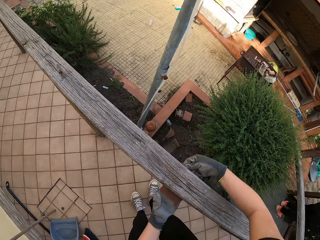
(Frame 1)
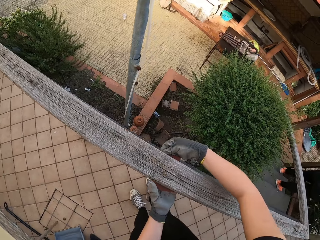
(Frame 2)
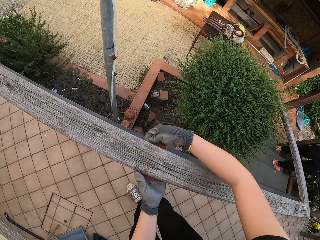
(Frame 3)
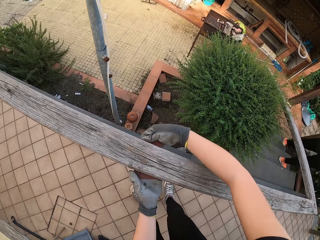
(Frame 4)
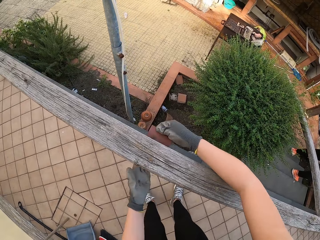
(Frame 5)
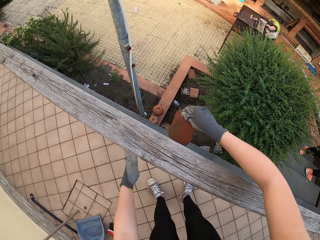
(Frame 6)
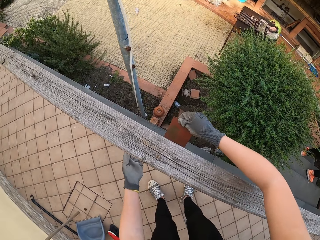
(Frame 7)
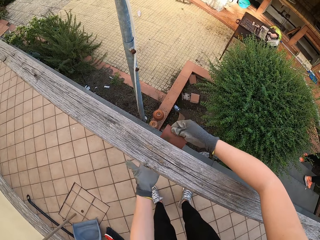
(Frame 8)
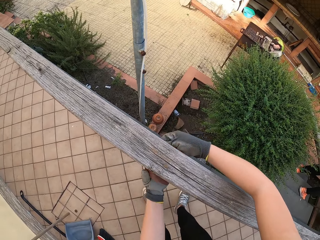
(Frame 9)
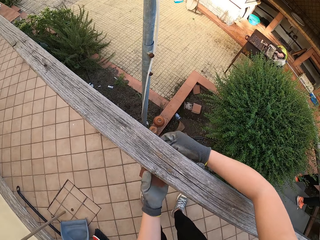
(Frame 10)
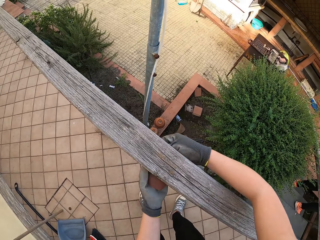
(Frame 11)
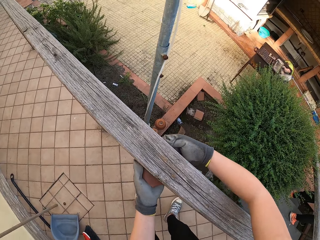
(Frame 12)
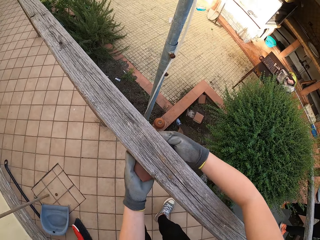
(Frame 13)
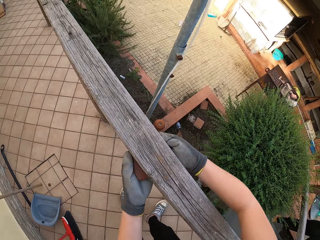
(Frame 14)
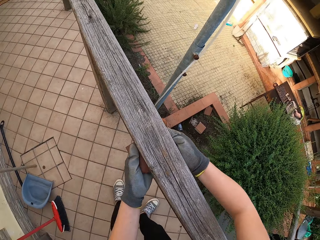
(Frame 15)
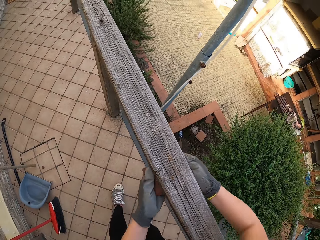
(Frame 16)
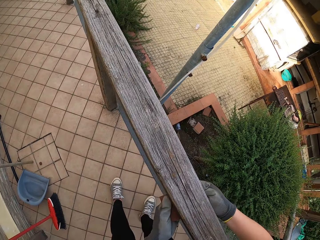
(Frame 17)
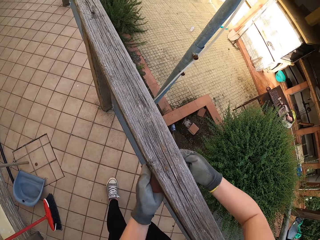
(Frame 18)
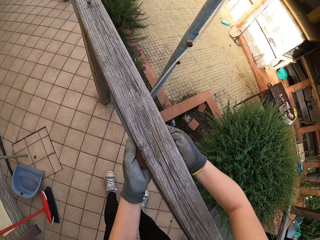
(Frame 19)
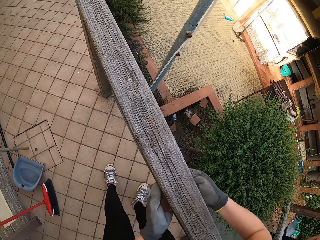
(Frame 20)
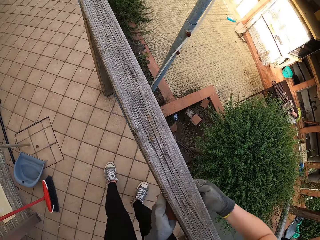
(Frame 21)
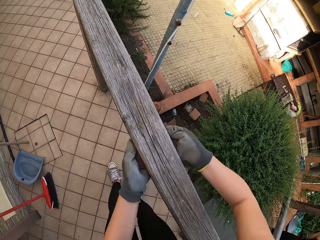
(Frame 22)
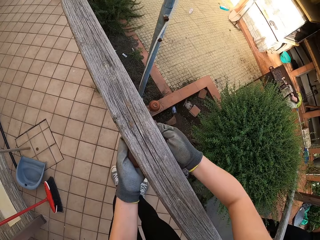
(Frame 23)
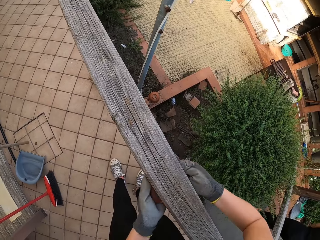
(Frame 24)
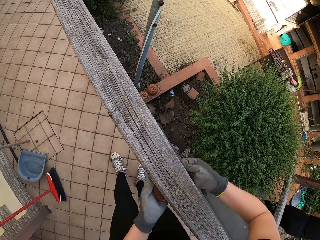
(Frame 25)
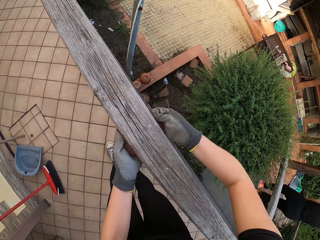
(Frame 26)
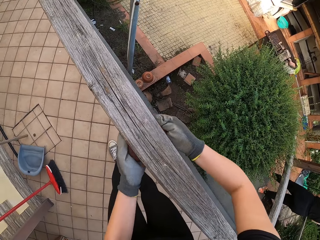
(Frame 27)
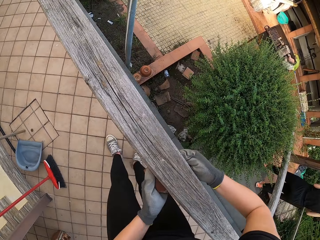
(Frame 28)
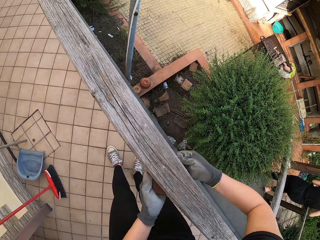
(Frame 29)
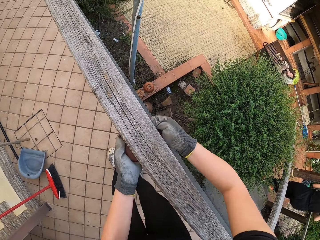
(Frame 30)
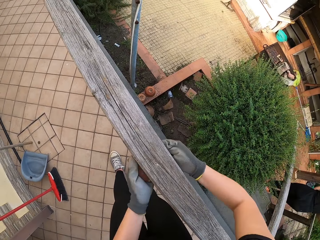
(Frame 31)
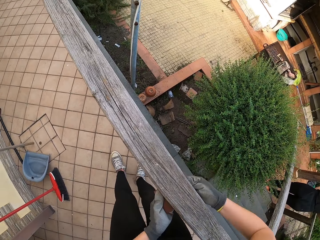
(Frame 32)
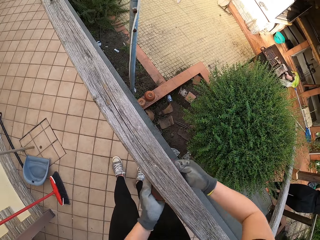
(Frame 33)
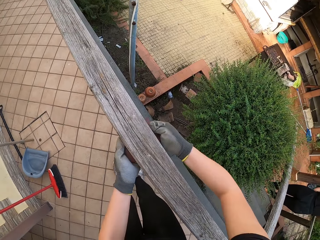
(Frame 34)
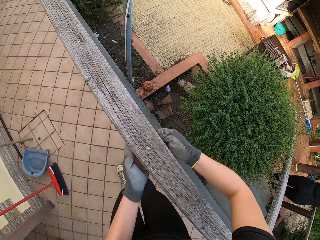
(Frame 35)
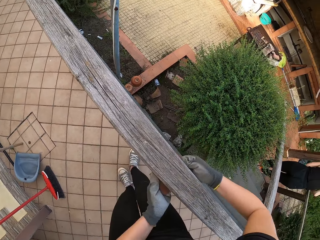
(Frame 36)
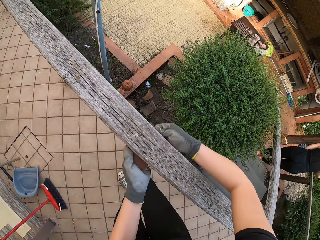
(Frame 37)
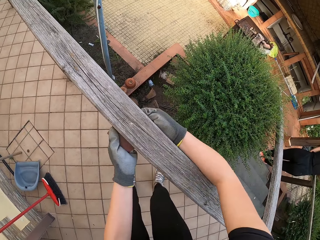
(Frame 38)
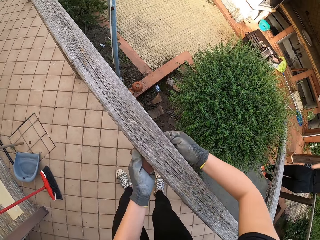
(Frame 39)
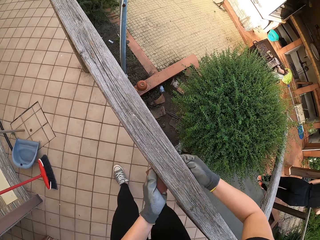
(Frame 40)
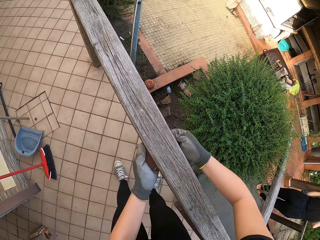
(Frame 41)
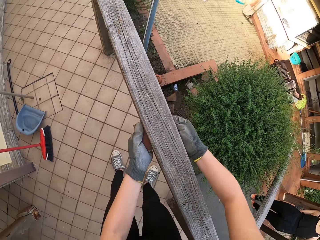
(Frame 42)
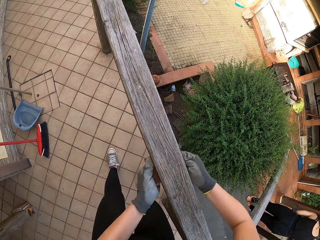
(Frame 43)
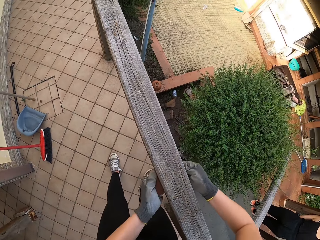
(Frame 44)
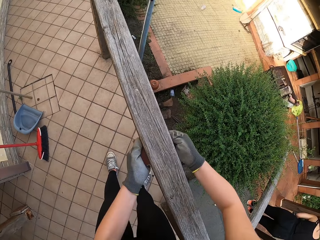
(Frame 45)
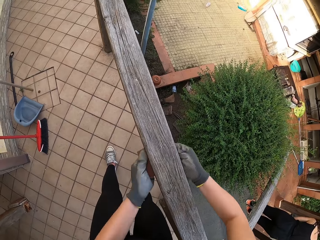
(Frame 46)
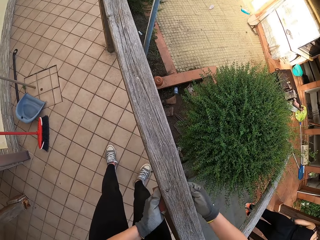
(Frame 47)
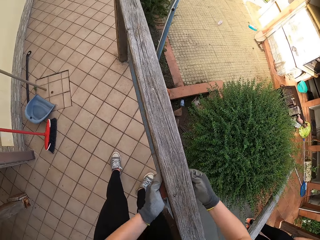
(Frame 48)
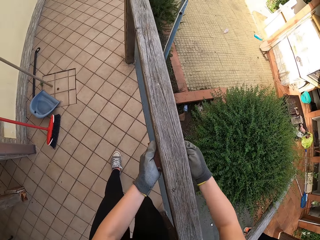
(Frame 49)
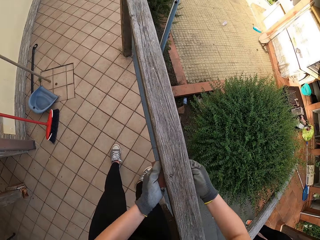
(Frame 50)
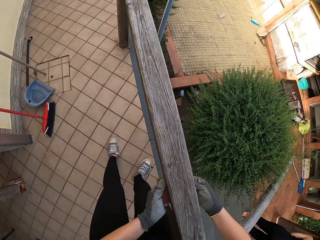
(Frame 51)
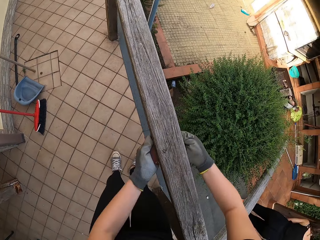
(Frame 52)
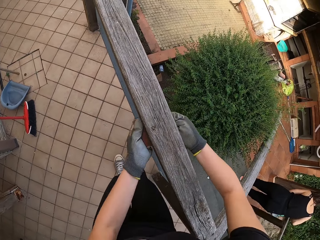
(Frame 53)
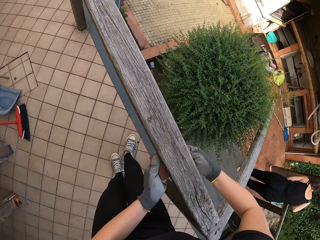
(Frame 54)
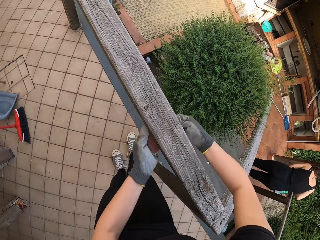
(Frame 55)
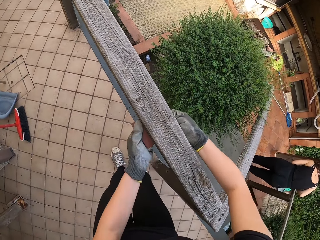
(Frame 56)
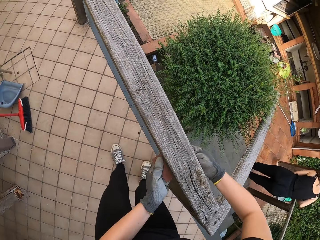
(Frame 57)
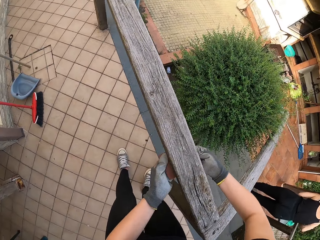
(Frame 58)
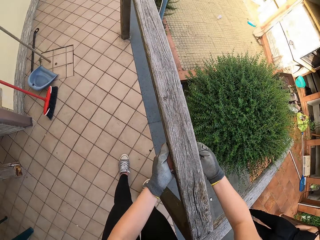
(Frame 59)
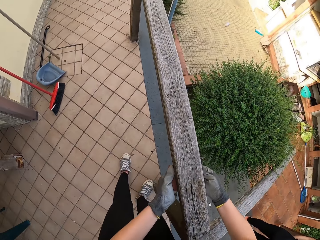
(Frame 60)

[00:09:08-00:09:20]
The camera wearer removes dirt from the hand. They smoothen the wood with sandpaper.

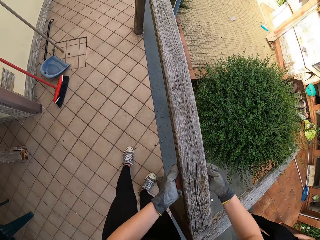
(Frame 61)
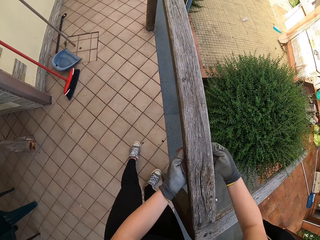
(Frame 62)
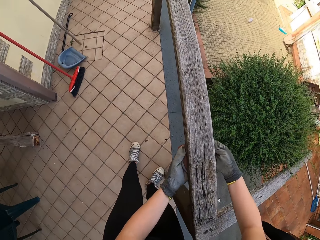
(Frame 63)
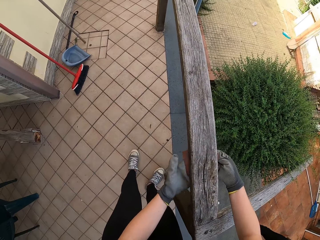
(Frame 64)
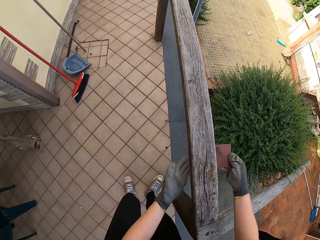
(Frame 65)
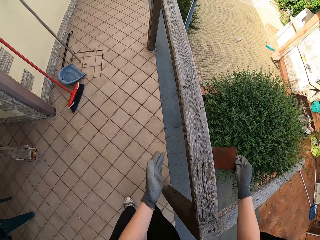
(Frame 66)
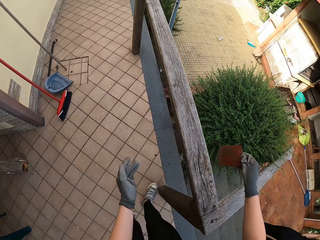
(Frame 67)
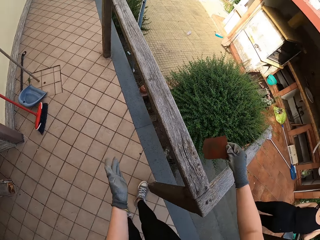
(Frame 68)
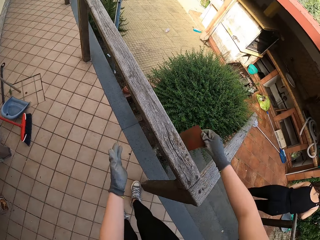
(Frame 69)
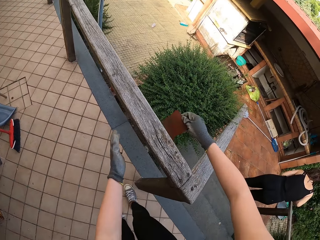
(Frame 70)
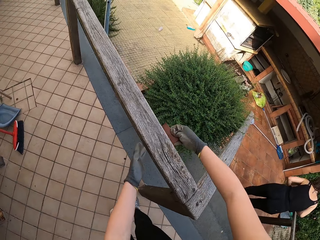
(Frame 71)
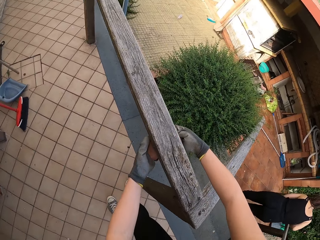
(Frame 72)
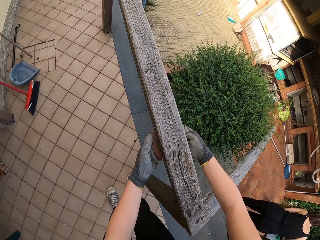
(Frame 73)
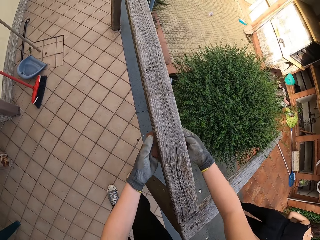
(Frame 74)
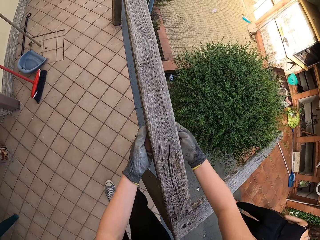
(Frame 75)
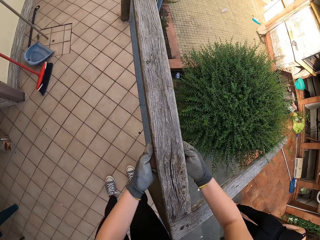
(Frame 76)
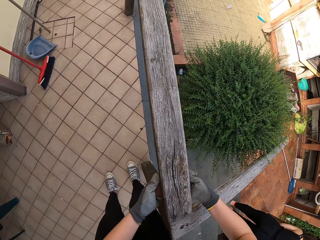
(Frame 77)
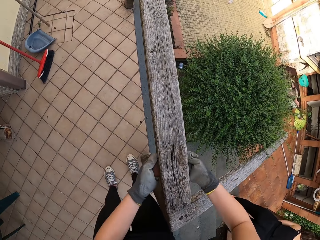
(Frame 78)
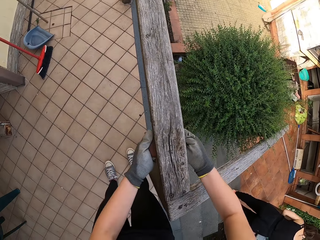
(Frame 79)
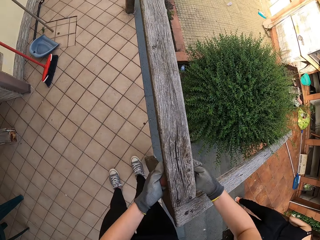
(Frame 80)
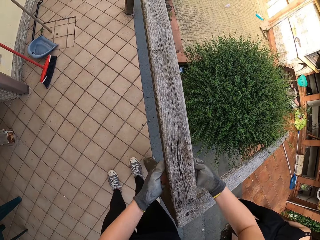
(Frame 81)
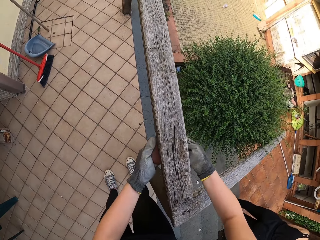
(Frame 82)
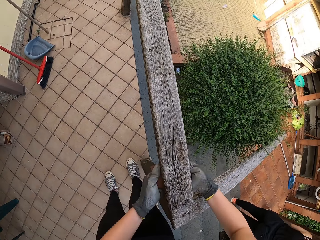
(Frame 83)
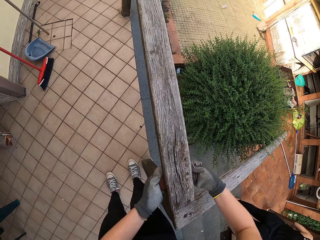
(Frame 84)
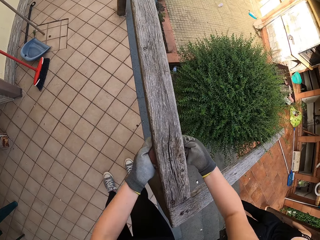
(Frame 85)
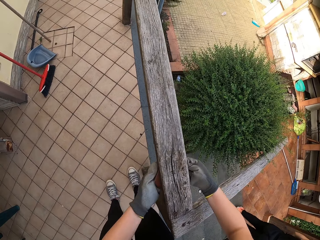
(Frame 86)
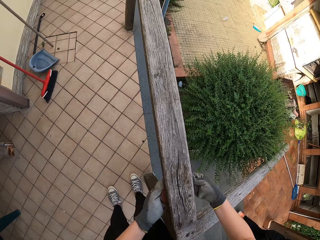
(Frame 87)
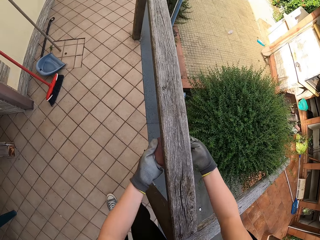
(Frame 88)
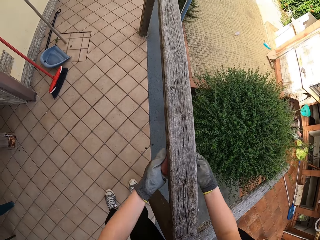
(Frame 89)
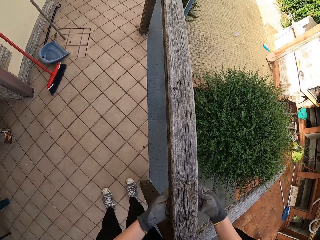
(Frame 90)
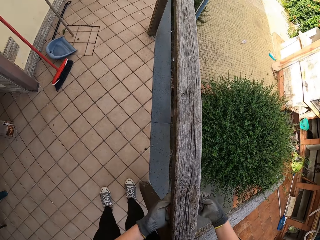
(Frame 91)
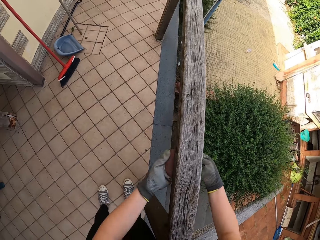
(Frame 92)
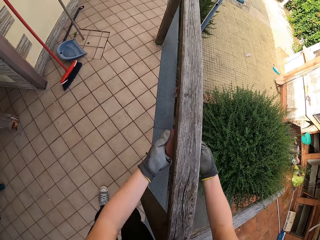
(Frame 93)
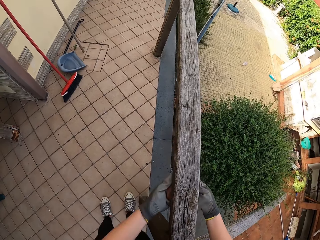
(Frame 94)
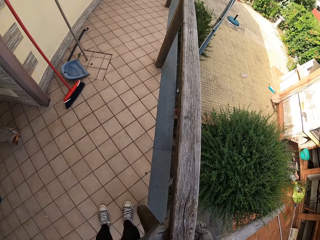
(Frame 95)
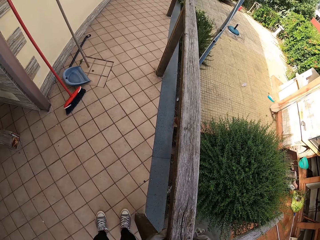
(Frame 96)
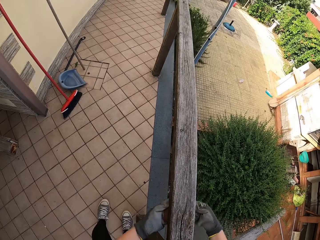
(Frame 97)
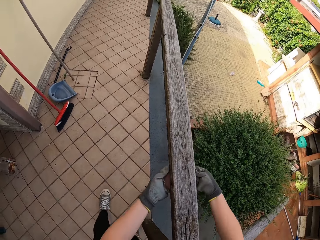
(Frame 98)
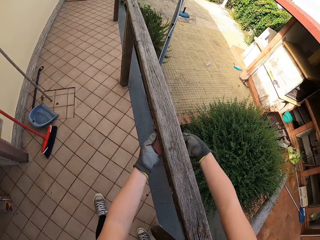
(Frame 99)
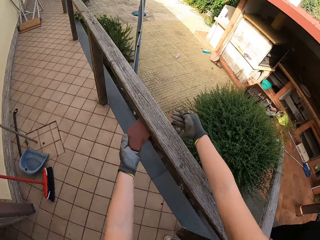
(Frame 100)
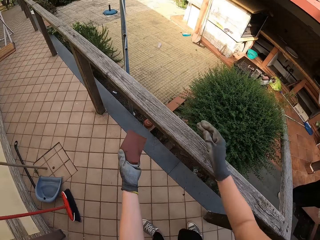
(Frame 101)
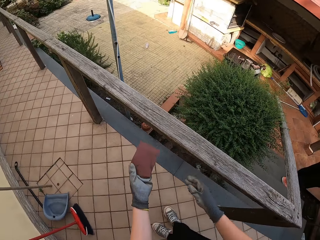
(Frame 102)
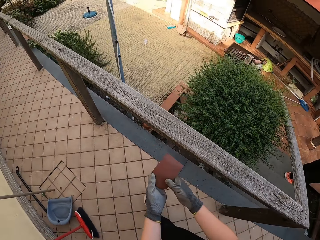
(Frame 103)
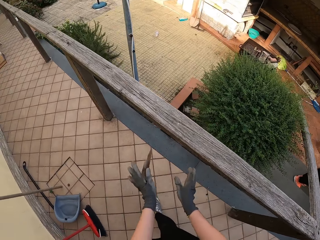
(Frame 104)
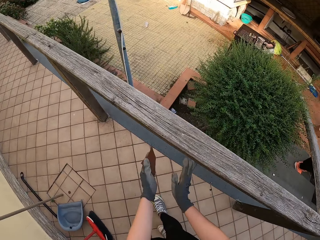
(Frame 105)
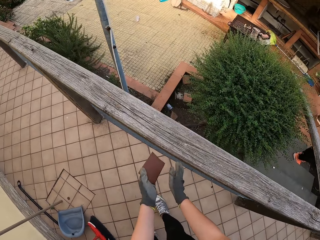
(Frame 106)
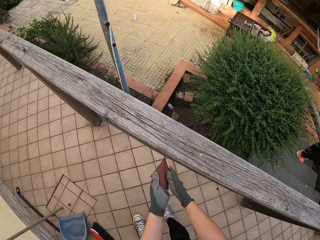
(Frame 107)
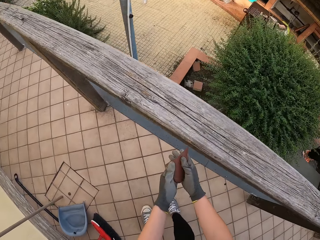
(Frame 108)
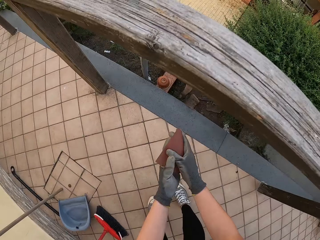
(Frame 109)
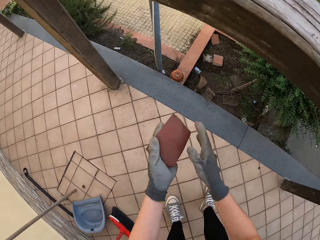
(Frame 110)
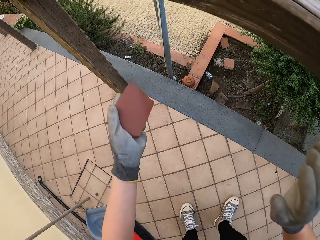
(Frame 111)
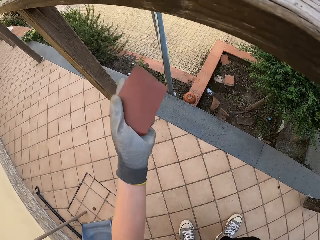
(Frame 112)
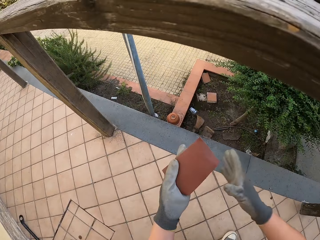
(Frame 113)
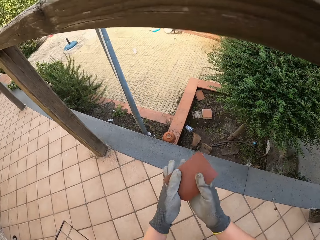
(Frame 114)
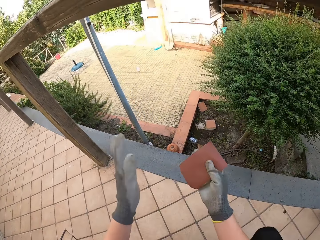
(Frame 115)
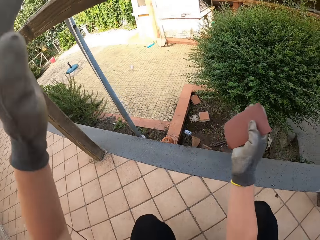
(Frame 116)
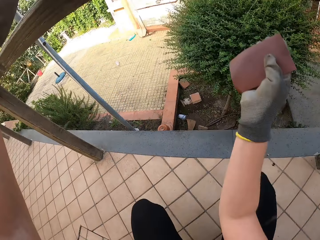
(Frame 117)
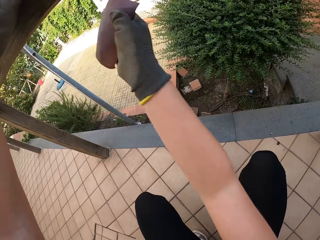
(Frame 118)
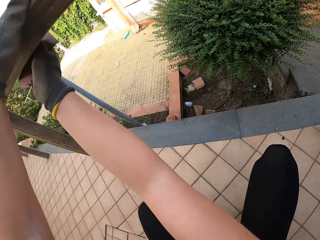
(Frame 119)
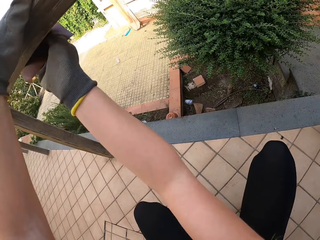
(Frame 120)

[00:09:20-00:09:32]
The camera wearer walks around the compound. They pat the sandpaper with the hand and remove dirt from the sandpaper.
